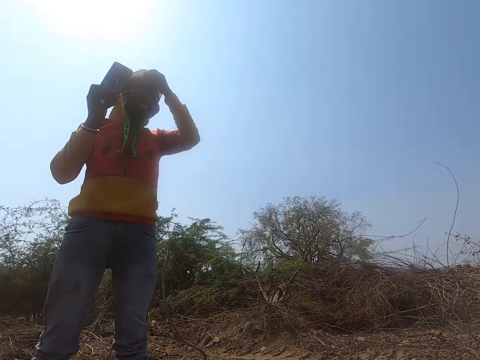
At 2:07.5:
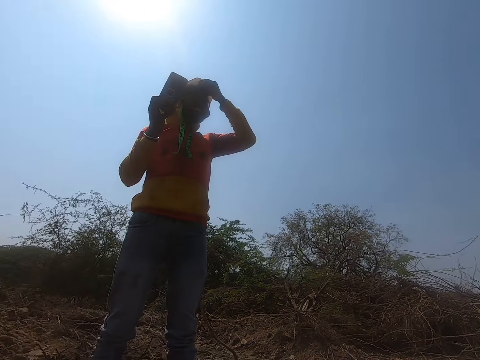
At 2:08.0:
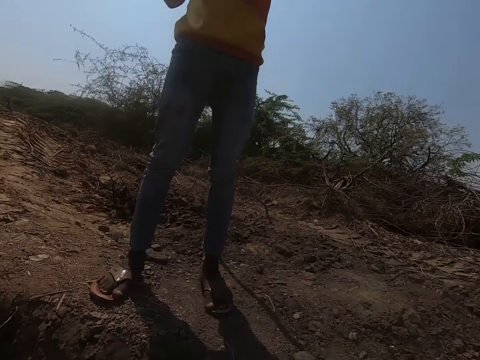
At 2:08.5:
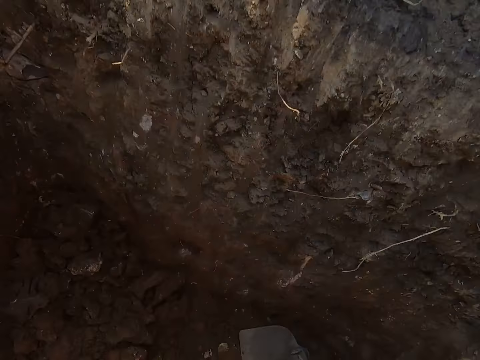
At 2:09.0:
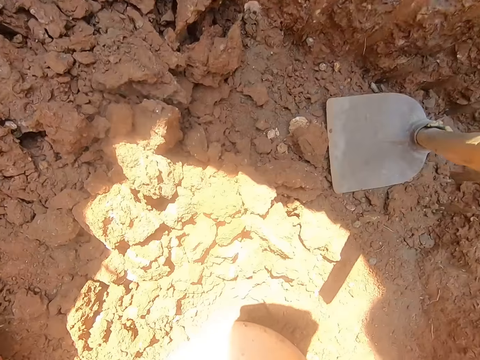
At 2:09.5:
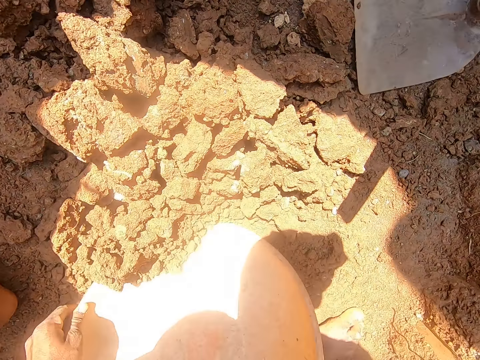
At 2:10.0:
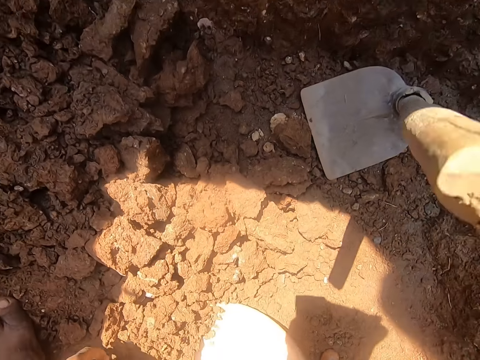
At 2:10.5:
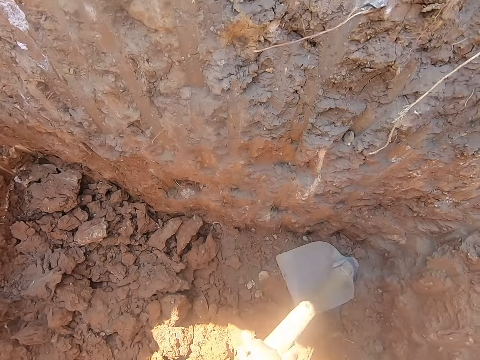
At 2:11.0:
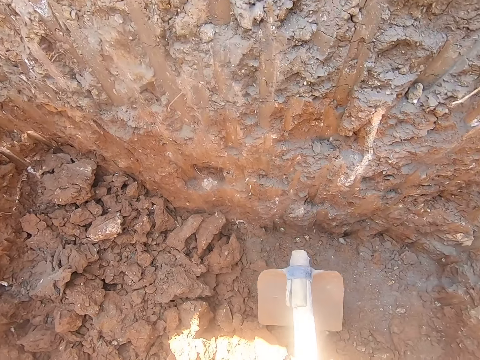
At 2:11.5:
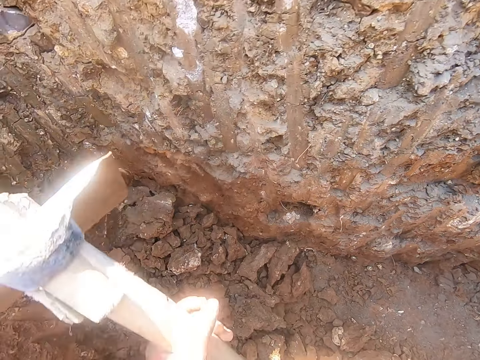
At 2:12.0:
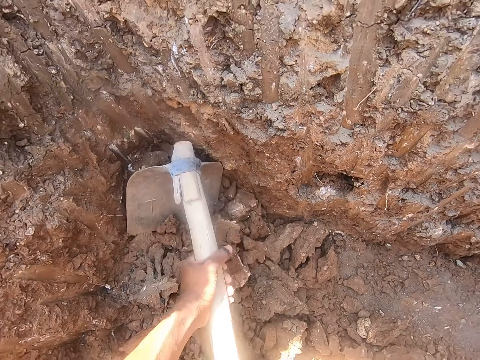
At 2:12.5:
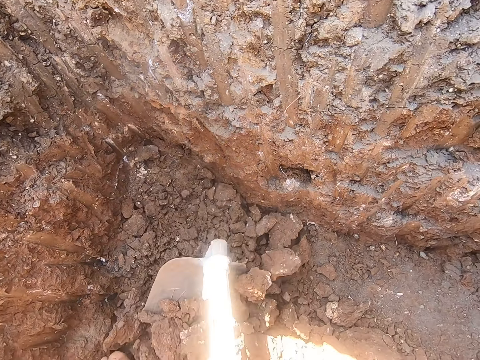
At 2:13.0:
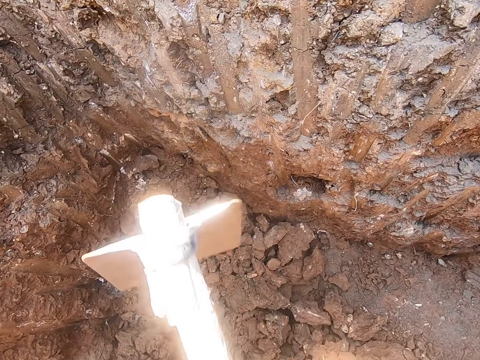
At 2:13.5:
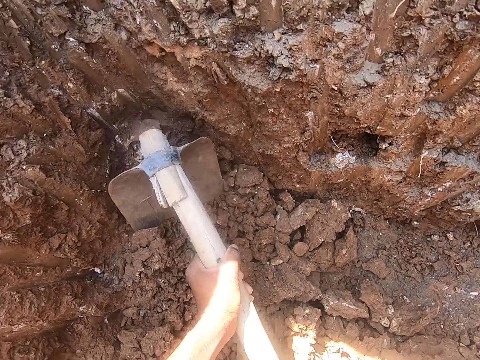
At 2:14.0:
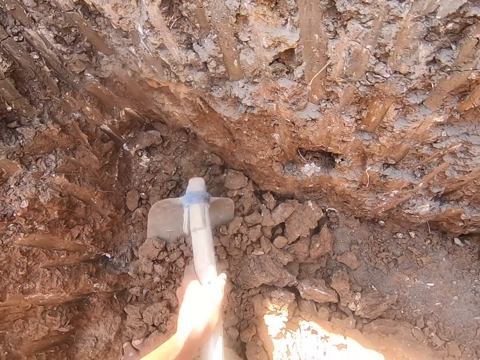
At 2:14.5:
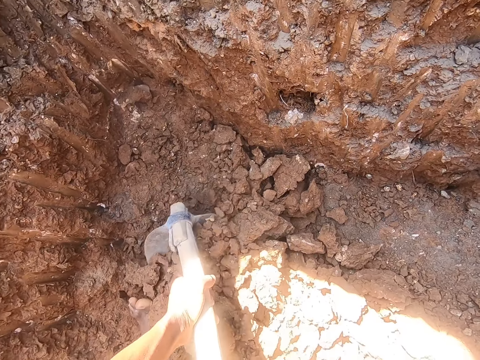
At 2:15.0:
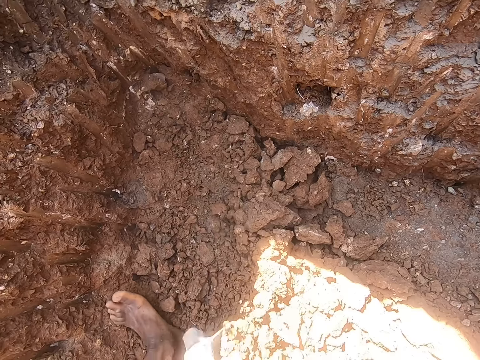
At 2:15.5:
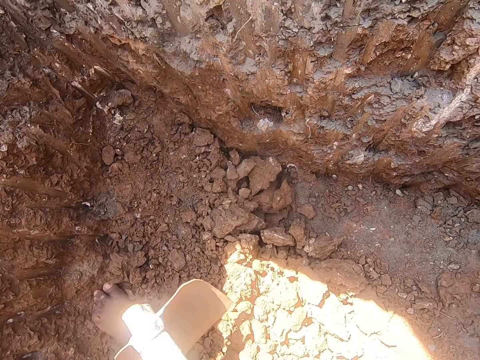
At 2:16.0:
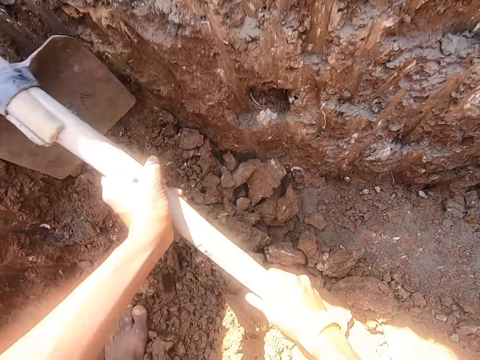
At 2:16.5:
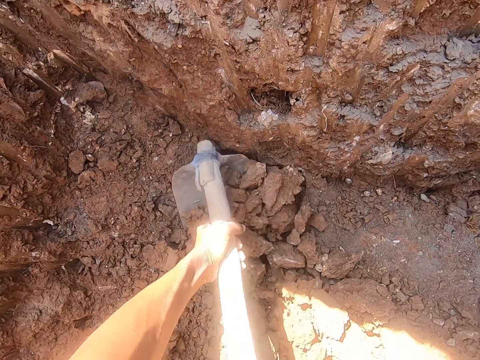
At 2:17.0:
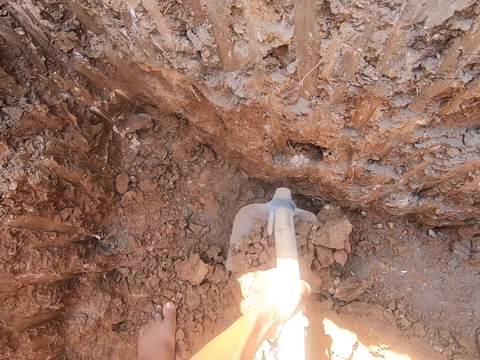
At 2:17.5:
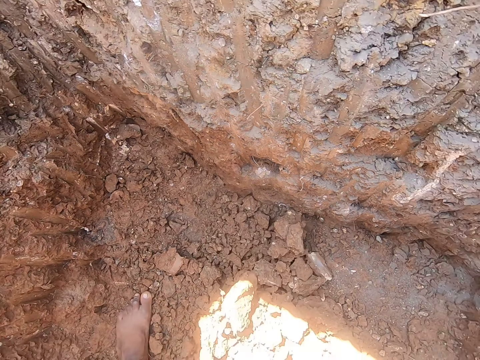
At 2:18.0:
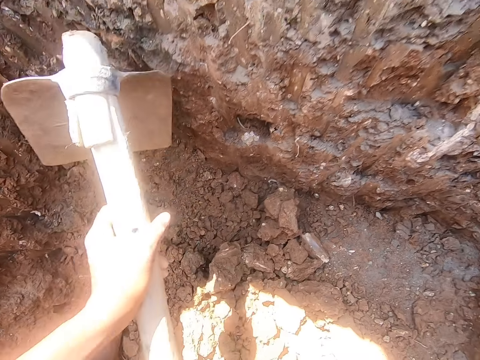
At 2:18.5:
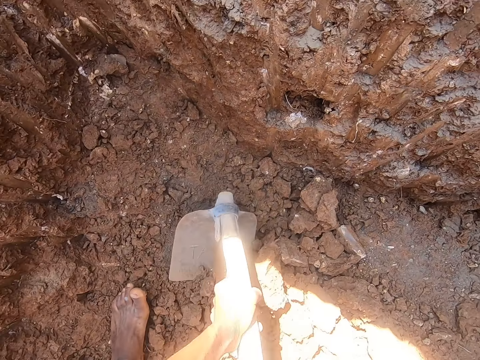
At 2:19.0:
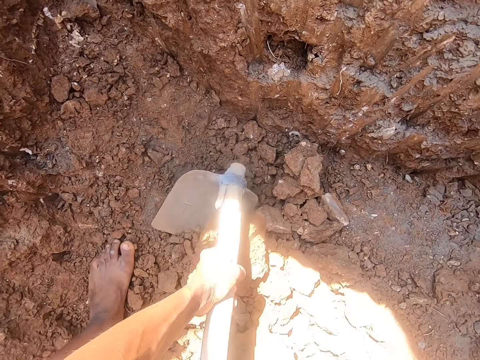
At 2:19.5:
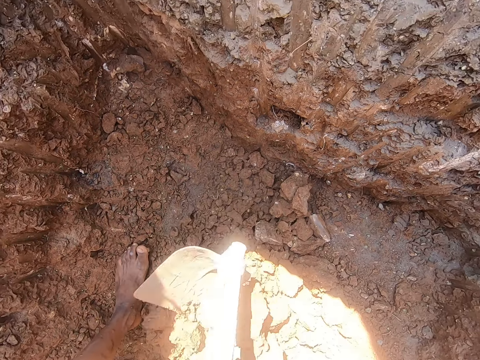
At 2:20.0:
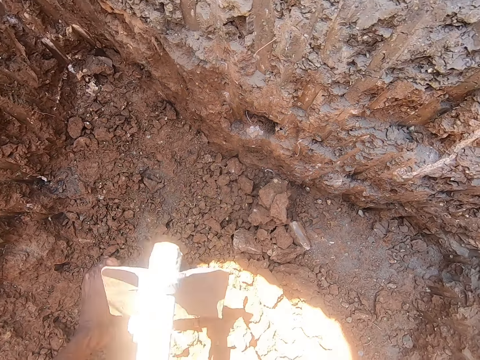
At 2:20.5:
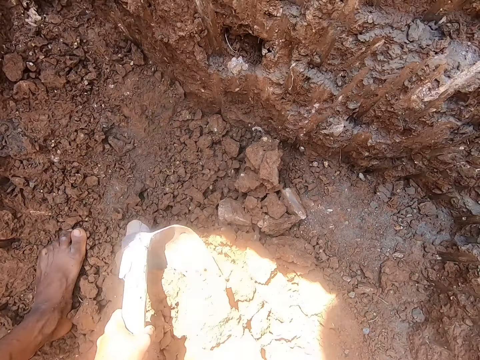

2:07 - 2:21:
The camera wearer looks around. He drops the bowl in the hole with his hands. He picks up the hoe in the hole with his right hand. He gathers ultisols into the bowl with the hoe in his hands. He looks around.

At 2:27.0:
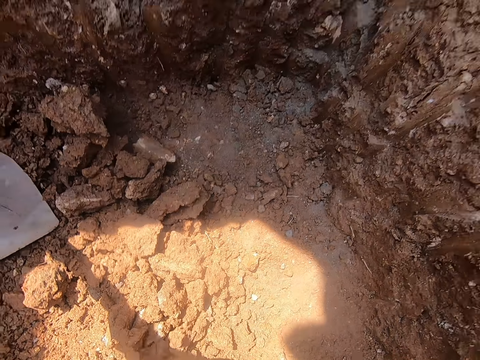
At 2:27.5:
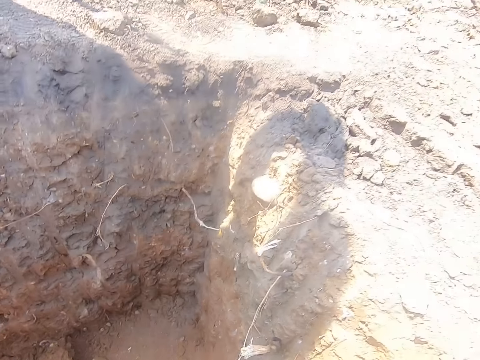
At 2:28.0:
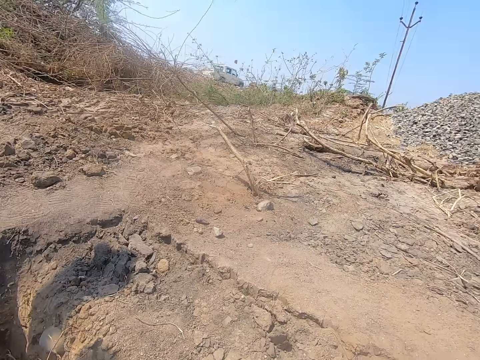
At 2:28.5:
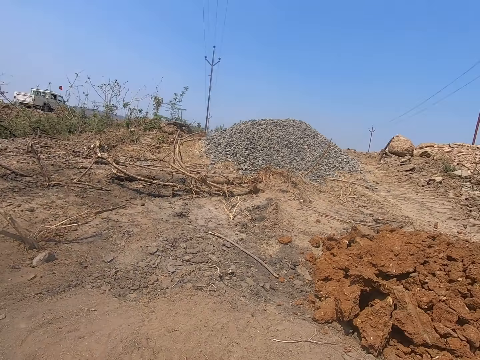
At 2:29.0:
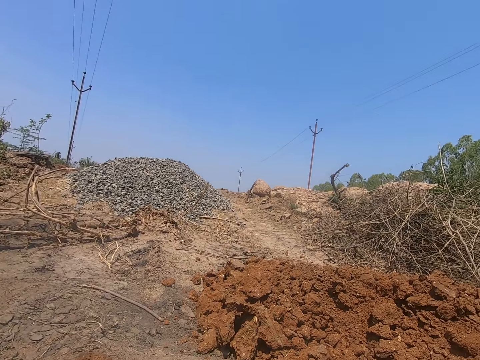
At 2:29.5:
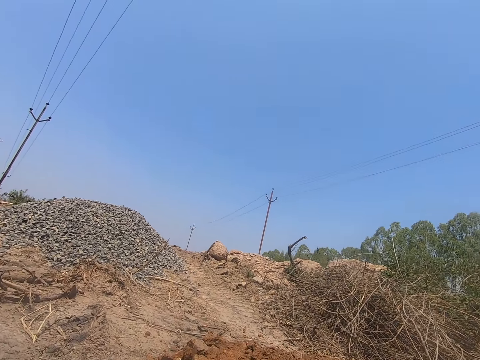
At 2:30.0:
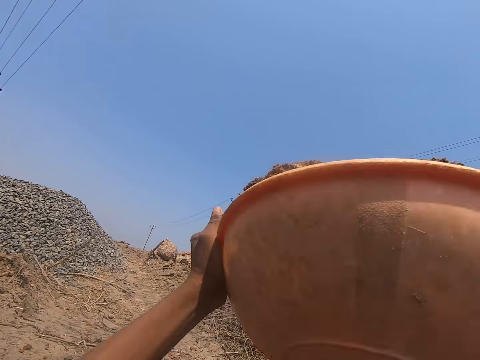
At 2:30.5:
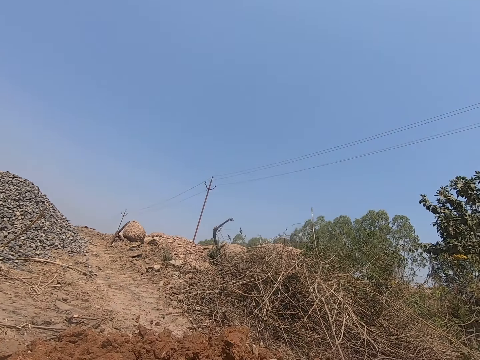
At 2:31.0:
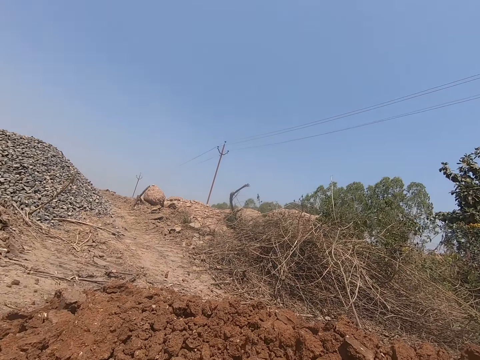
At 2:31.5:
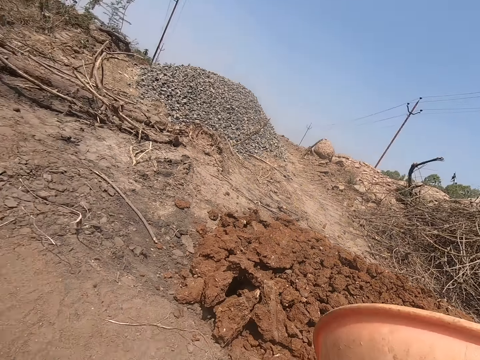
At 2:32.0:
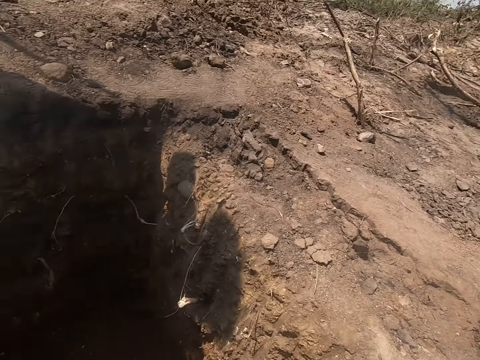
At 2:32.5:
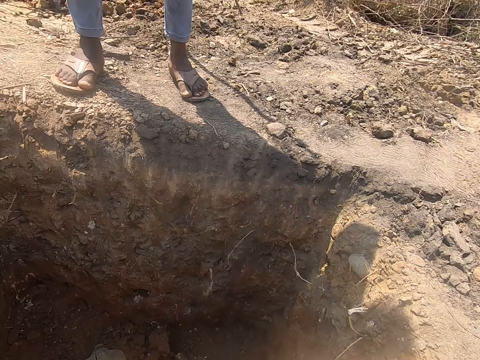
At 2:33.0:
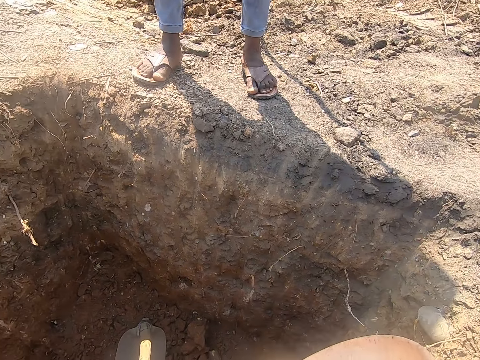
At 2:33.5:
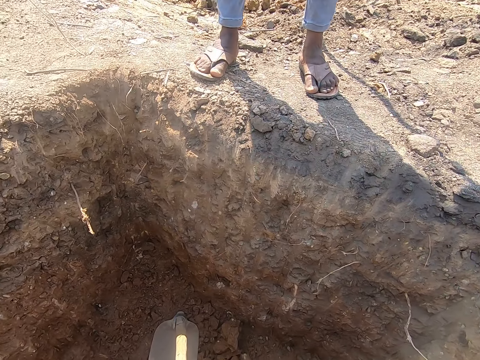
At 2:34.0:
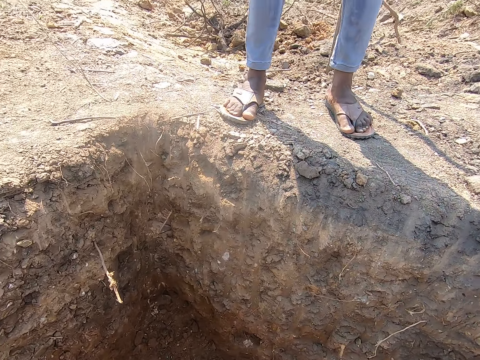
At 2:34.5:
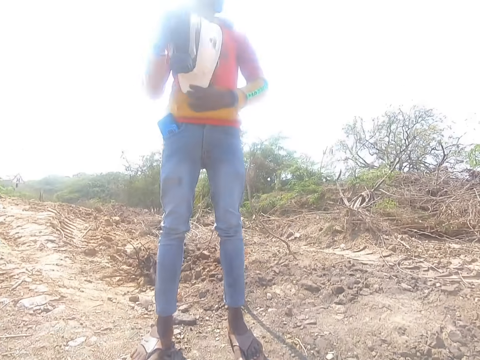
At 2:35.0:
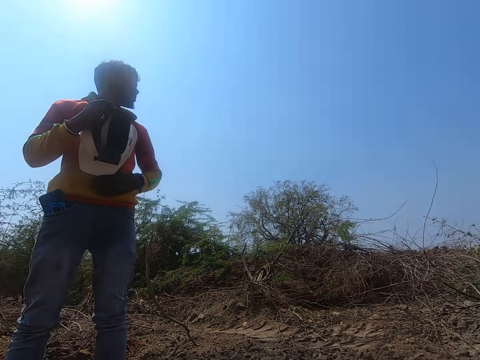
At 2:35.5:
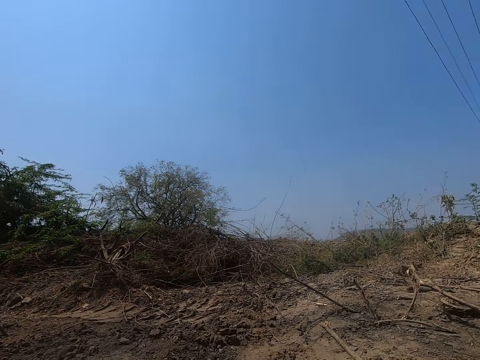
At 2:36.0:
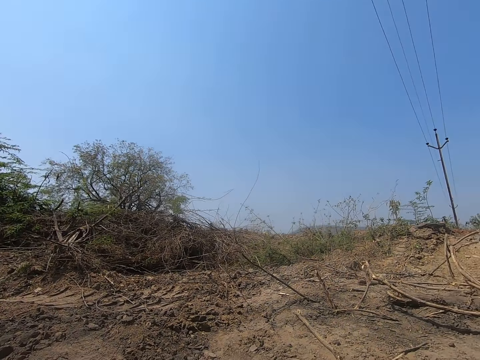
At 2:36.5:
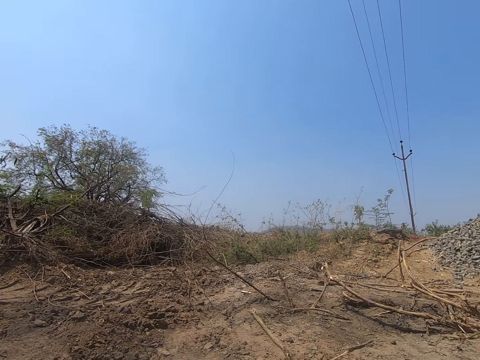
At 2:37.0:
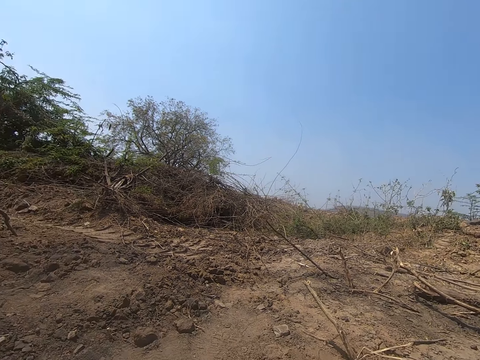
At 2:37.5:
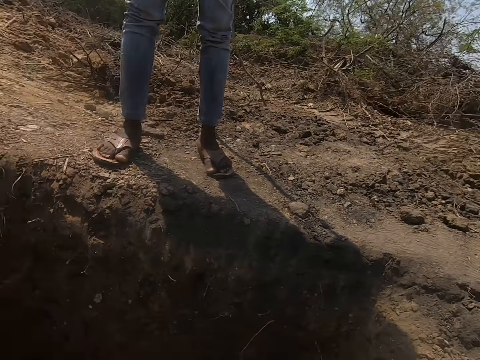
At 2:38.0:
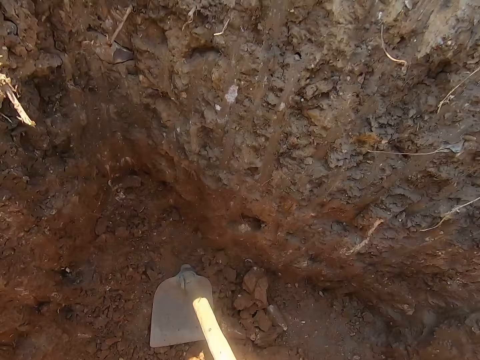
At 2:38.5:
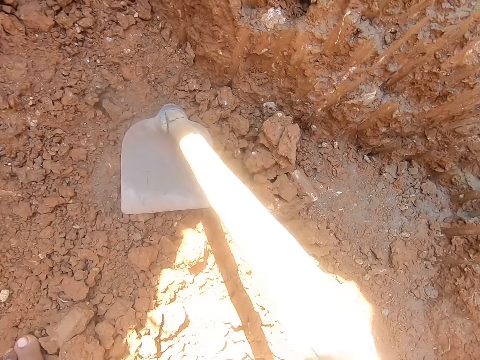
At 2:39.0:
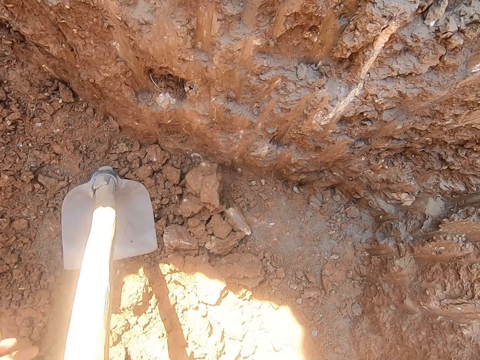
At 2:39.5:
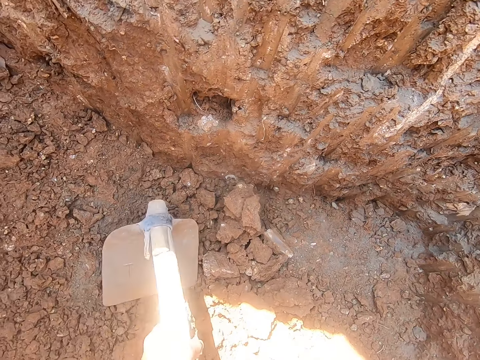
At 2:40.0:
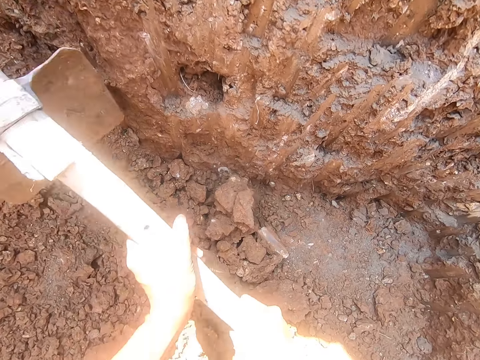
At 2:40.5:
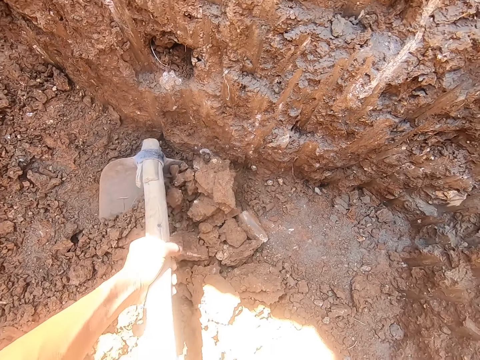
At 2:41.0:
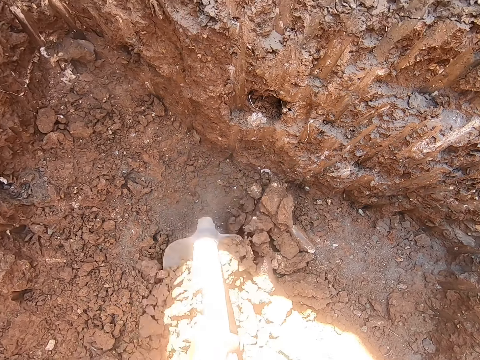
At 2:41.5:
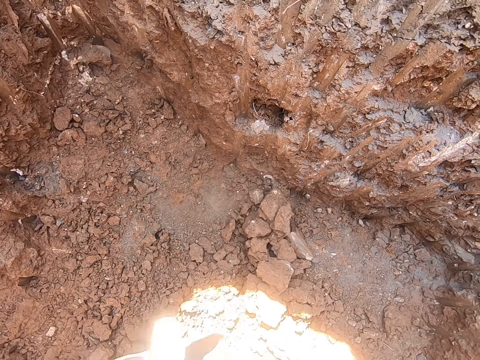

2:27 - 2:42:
The camera wearer looks around. He pours the ultisols in the bowl on the ground with his hands. He looks around. A man holds the helmet with his hands. The camera wearer picks up the hoe in the hole with his hands. He gathers ultisols into the bowl with the hoe in his hands.
